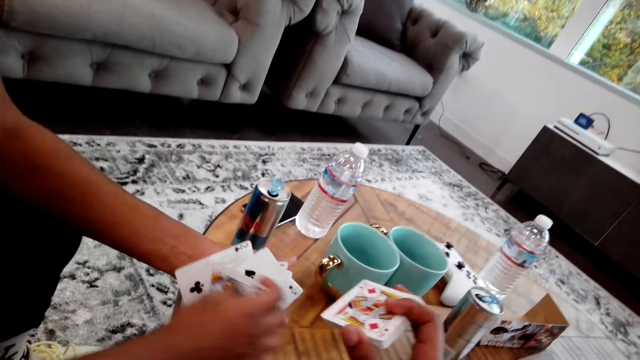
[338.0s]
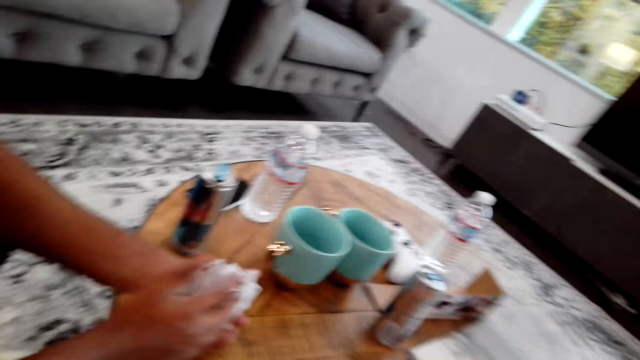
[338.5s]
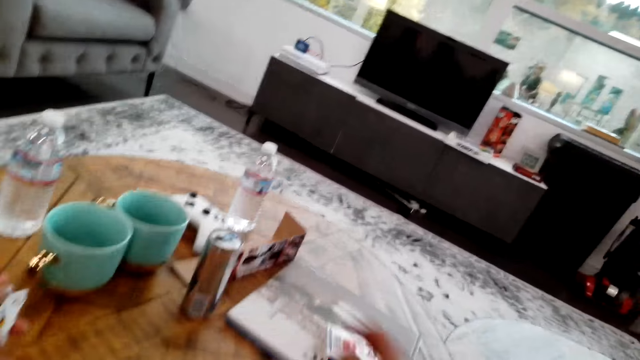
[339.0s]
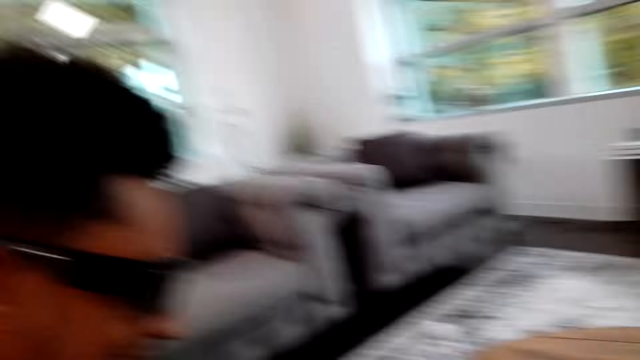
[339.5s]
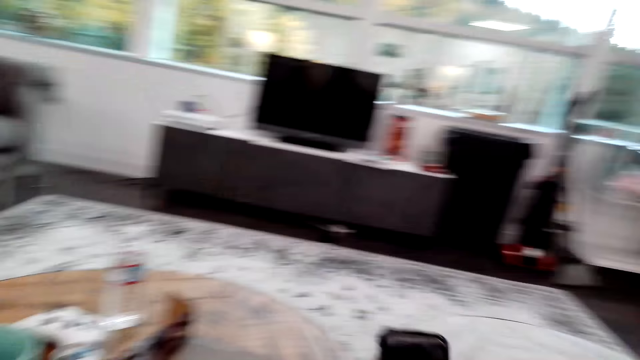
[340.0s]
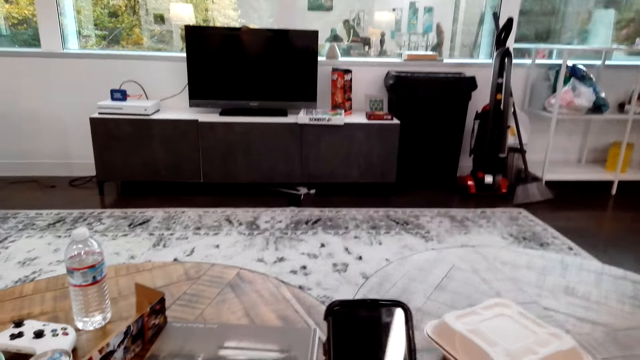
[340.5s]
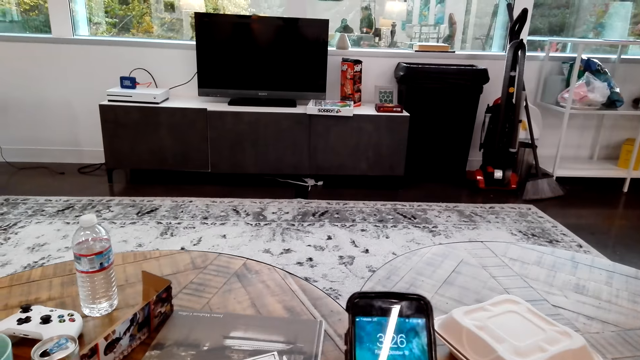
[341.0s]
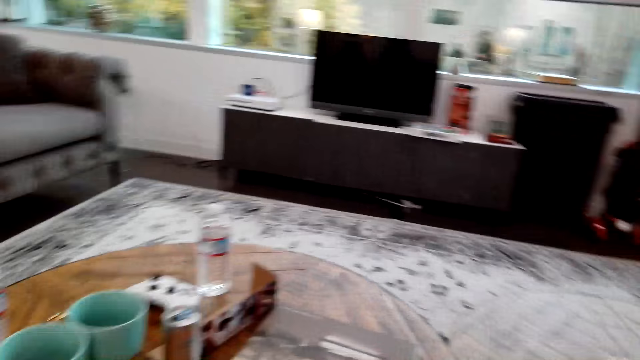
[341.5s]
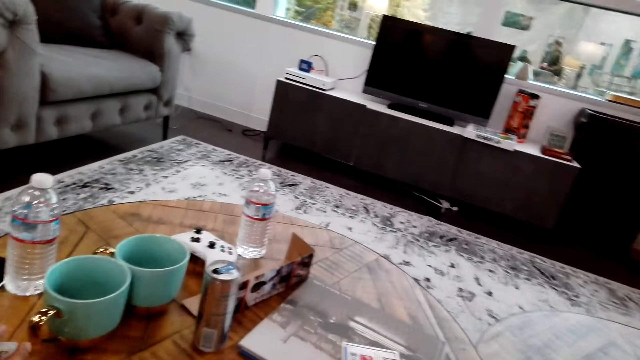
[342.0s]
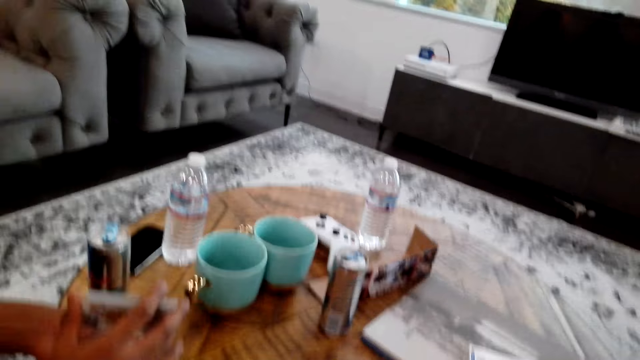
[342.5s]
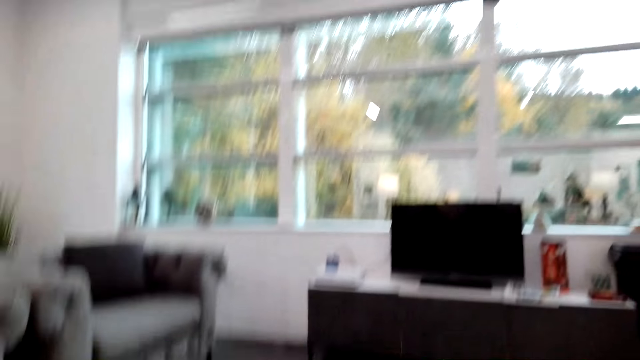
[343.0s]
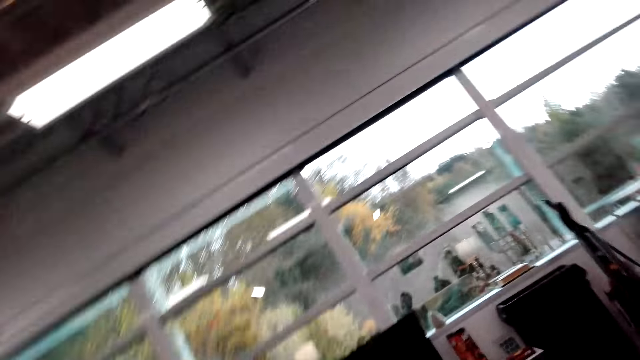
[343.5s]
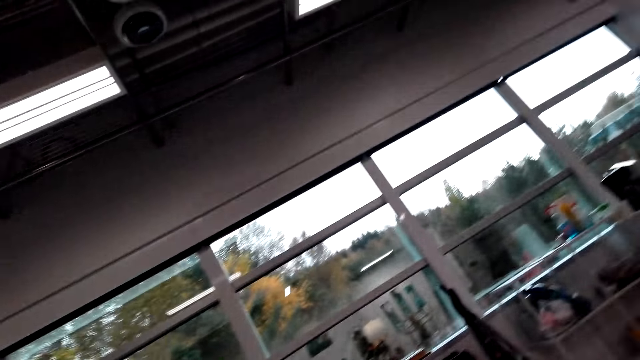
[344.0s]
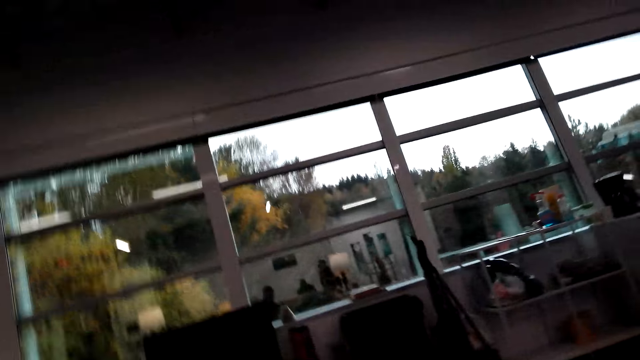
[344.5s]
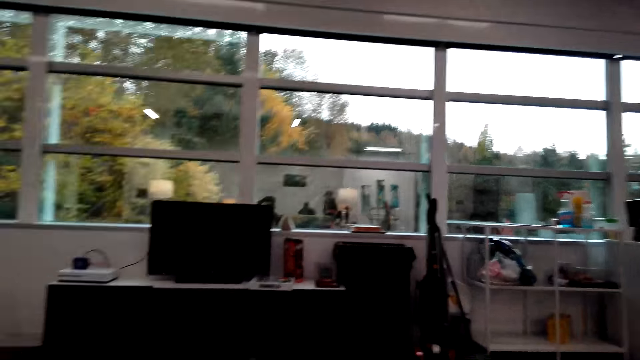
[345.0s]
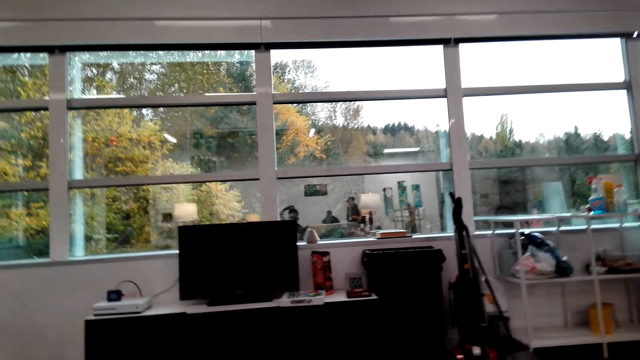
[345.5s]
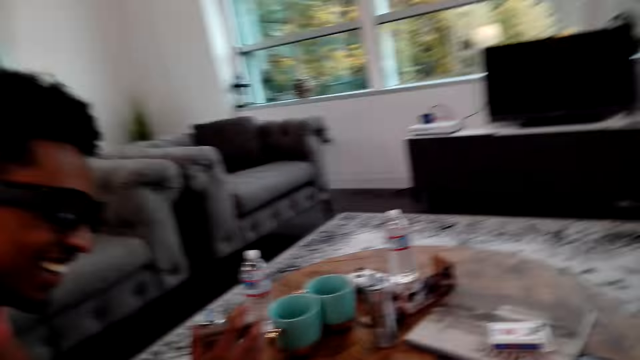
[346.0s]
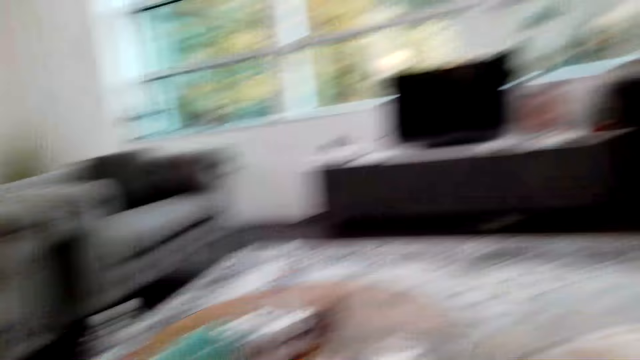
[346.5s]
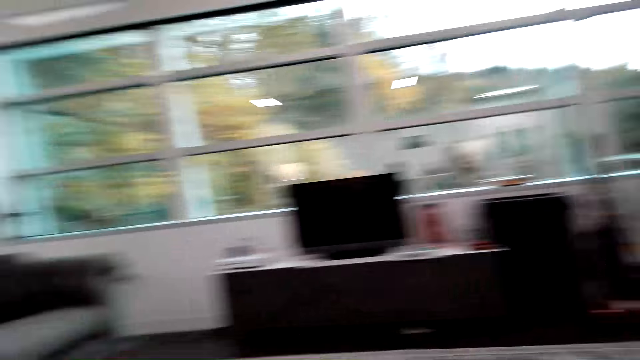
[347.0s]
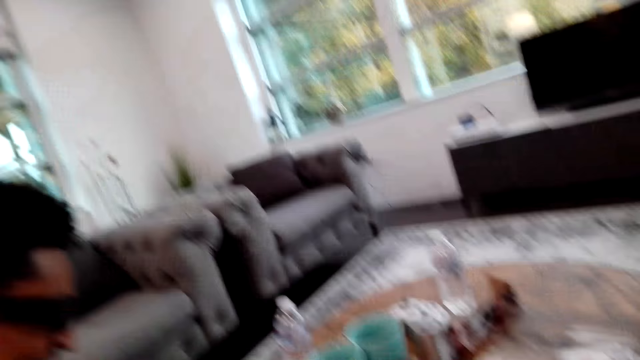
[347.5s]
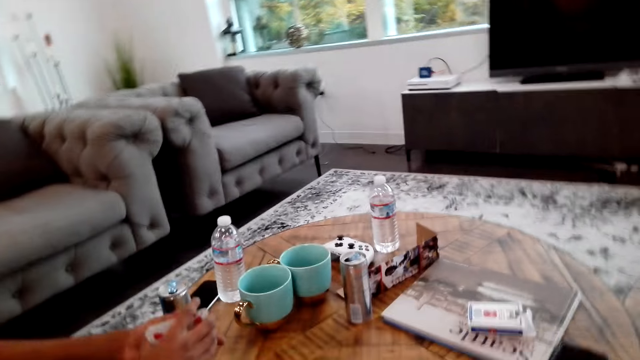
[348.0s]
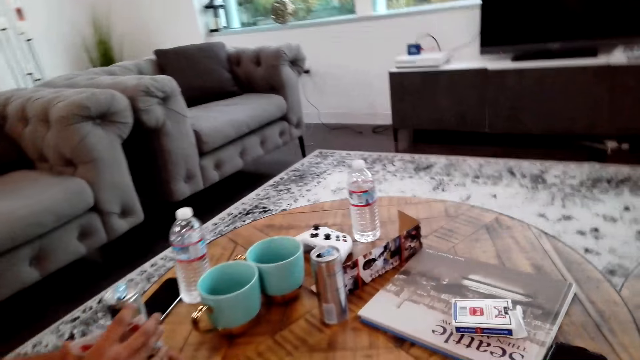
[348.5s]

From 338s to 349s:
A man moves a card. The camera wearer places cards on the table. They play cards with the man. They look around the room. They operate the phone. They look around the room. They converse with the man.

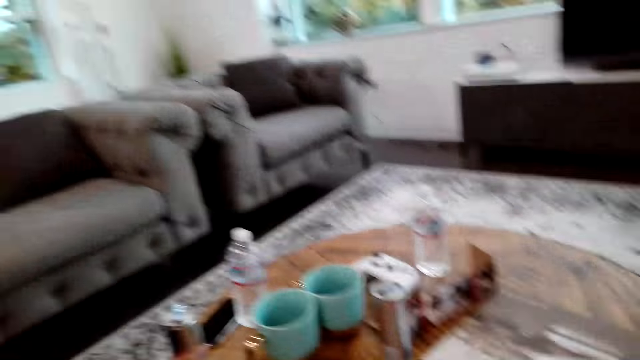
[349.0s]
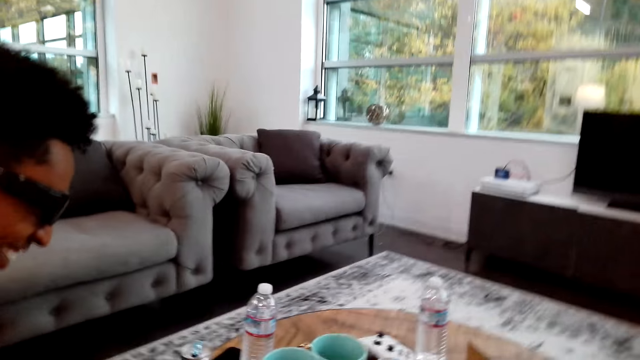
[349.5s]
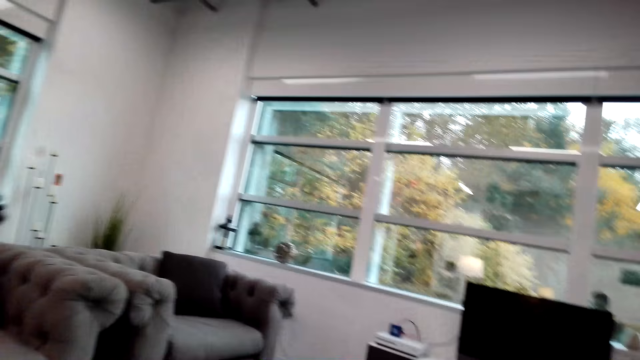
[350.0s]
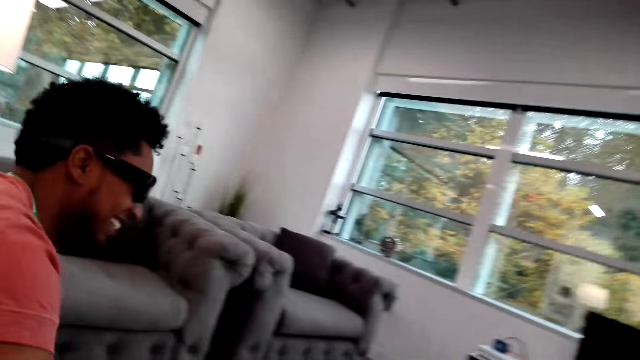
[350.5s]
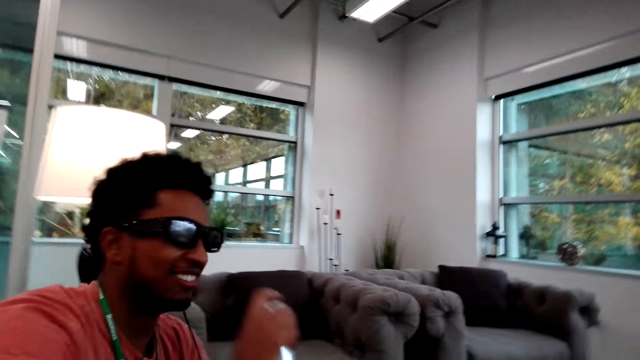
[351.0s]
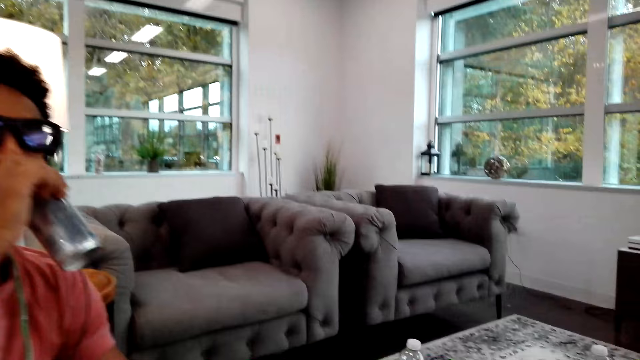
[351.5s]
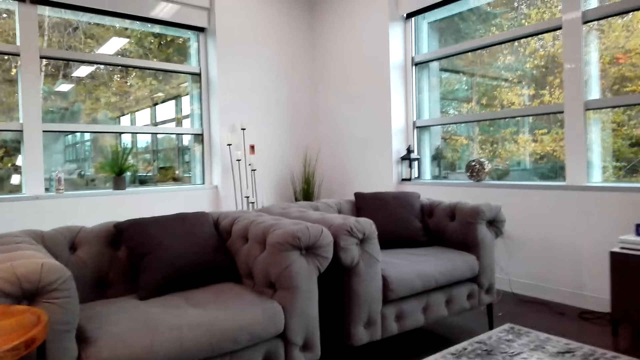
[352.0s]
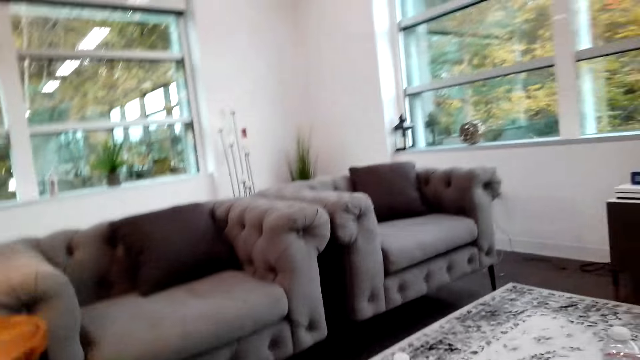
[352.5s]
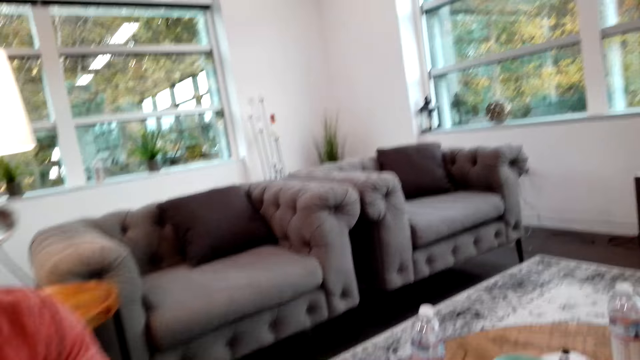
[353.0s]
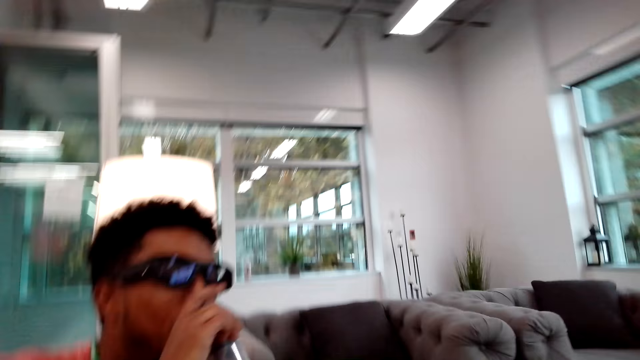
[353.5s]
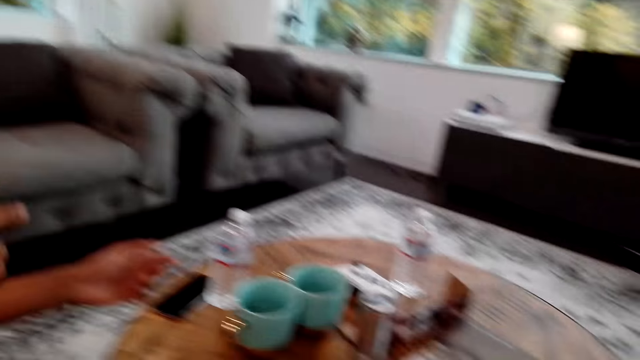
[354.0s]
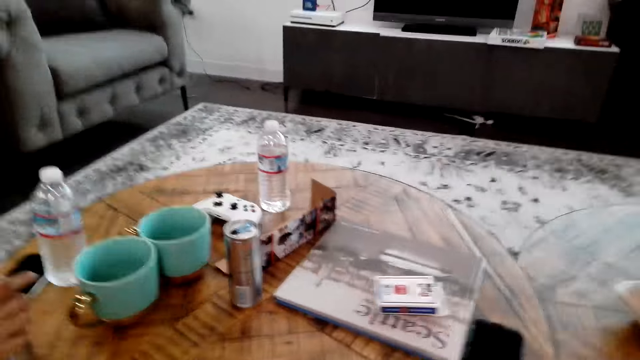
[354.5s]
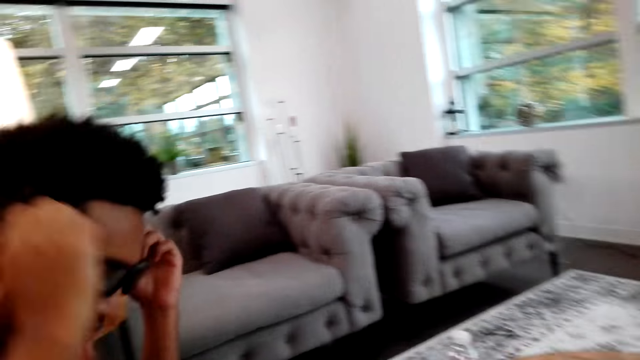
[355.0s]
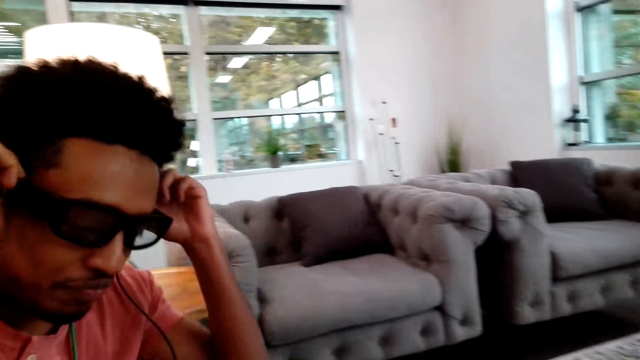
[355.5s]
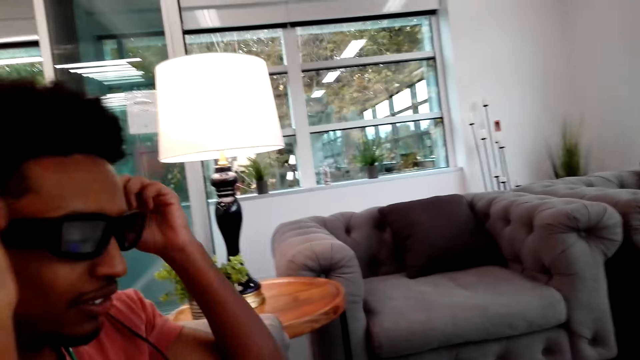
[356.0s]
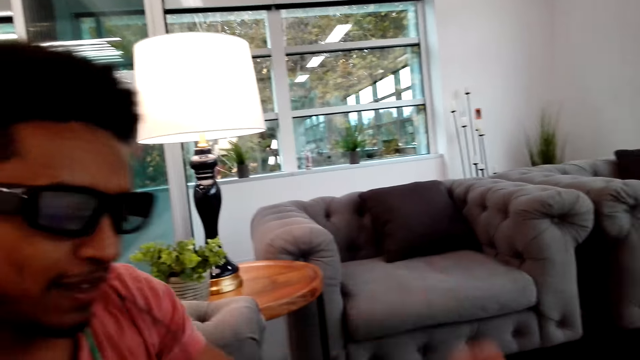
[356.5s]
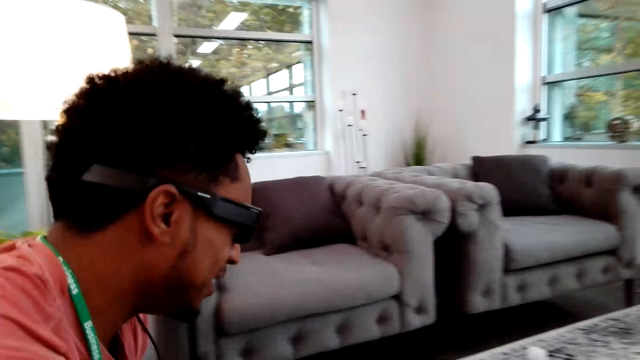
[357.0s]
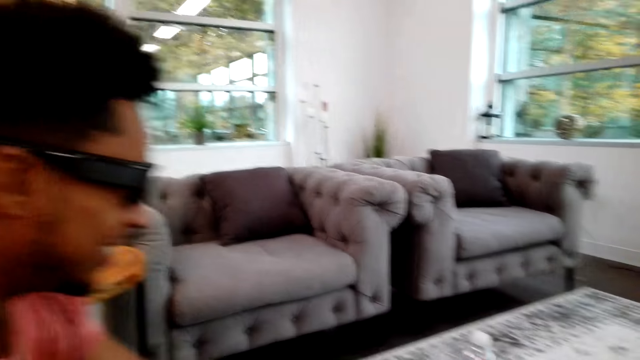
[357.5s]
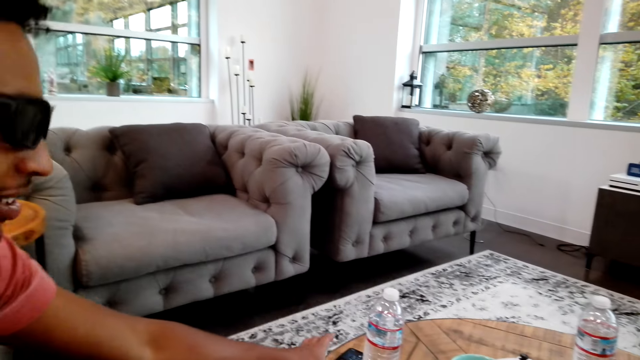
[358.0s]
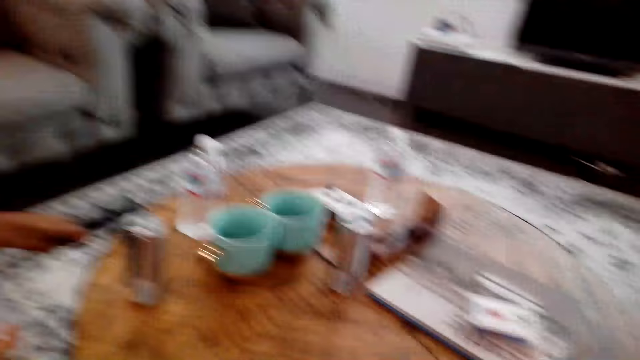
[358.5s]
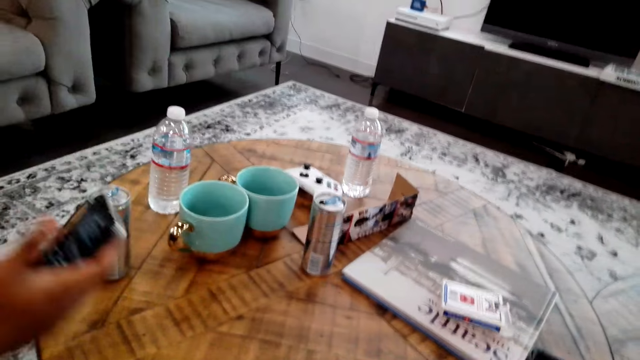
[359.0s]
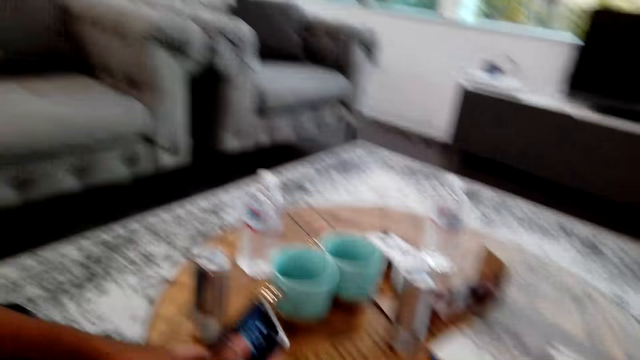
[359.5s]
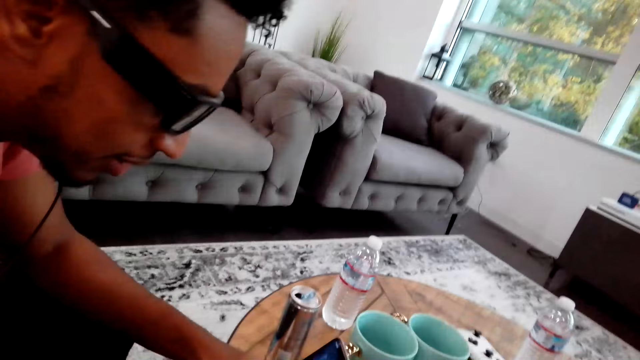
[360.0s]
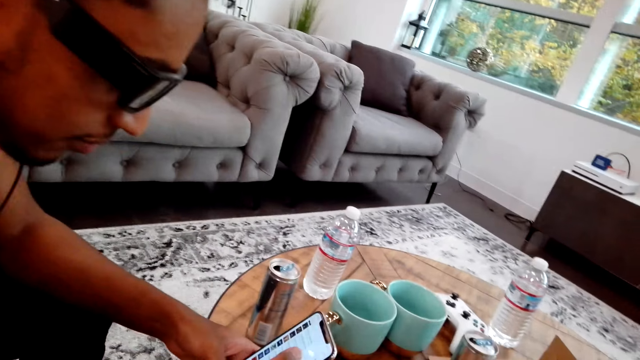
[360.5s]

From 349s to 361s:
A man drinks contents of the can. The man holds the glass frames. The man moves the phone.
